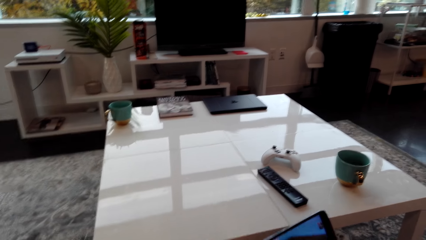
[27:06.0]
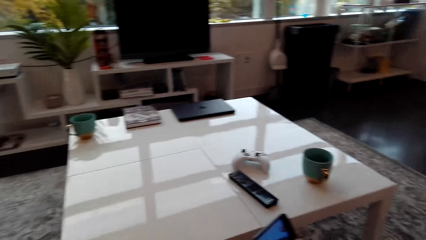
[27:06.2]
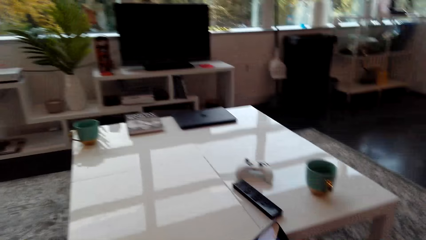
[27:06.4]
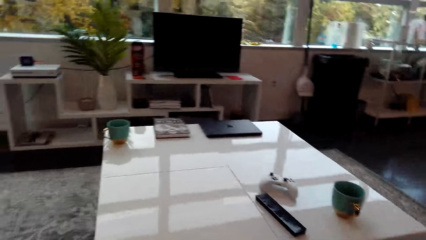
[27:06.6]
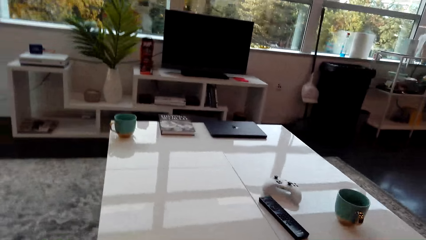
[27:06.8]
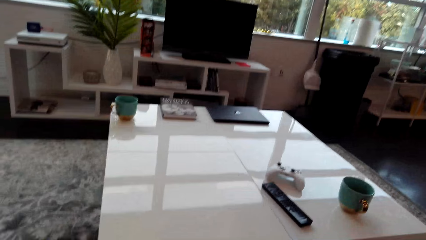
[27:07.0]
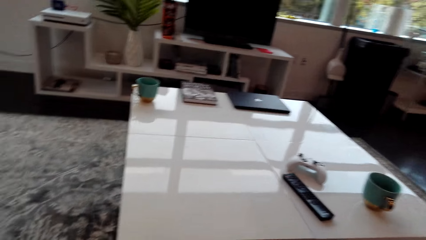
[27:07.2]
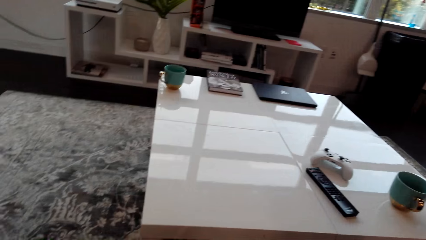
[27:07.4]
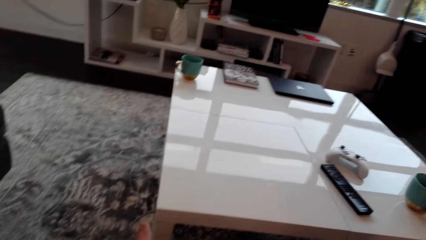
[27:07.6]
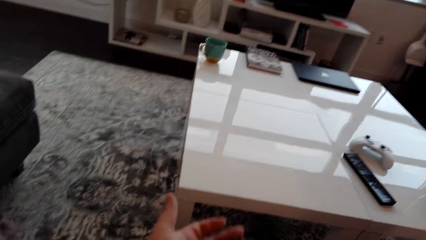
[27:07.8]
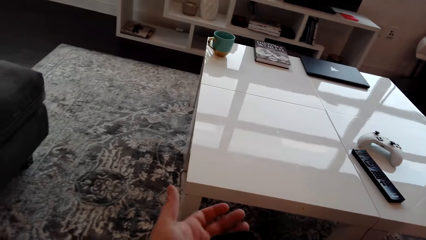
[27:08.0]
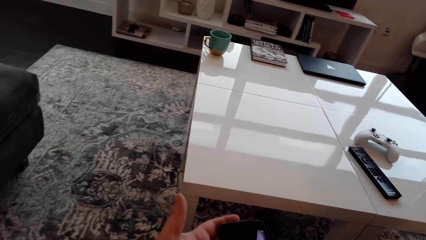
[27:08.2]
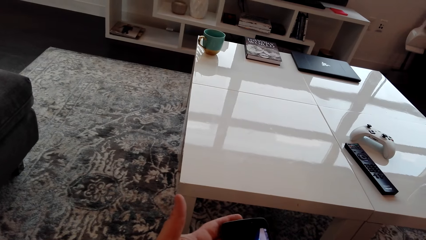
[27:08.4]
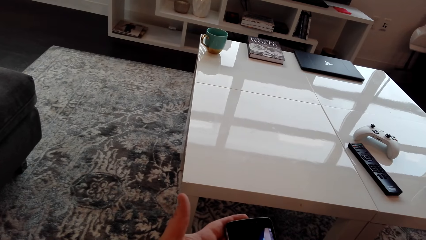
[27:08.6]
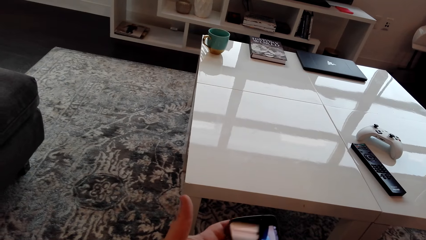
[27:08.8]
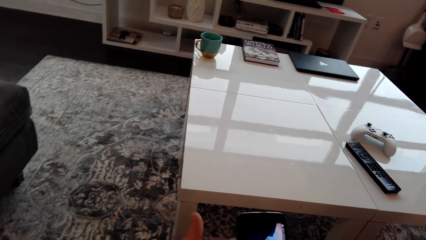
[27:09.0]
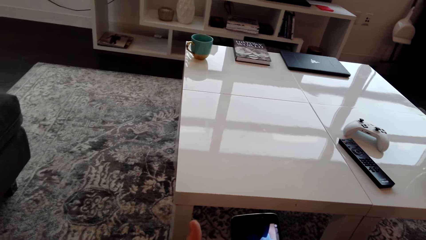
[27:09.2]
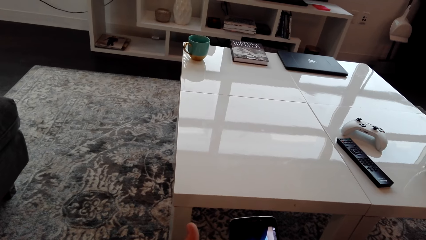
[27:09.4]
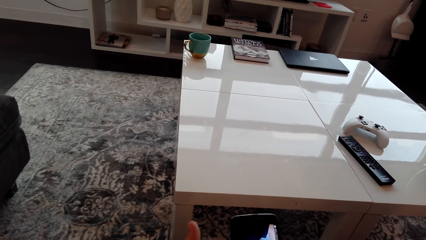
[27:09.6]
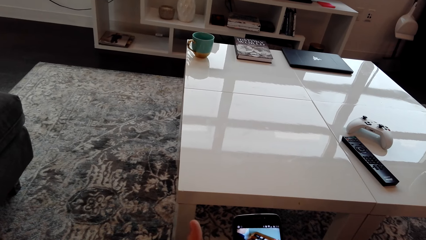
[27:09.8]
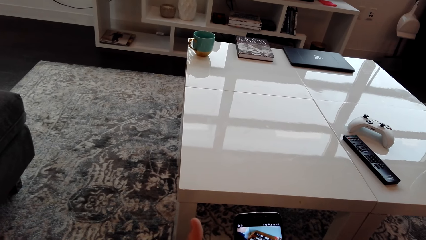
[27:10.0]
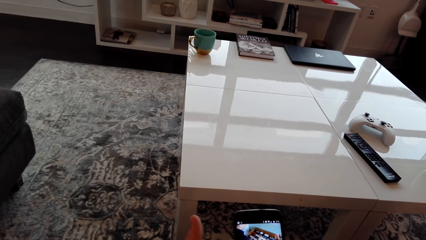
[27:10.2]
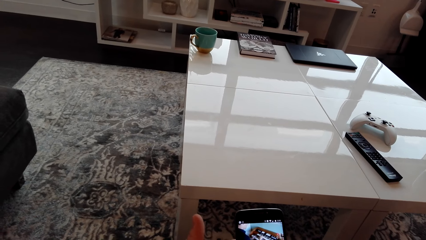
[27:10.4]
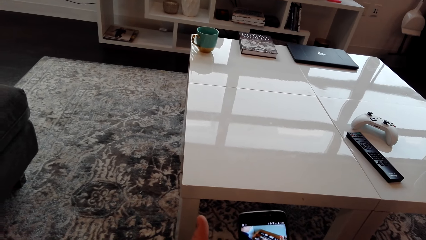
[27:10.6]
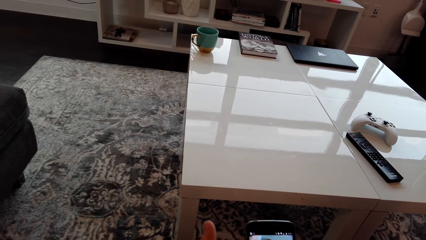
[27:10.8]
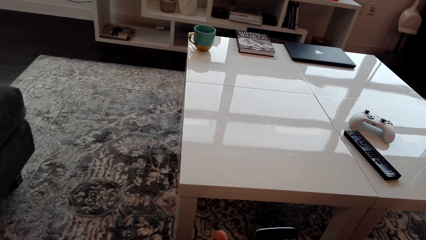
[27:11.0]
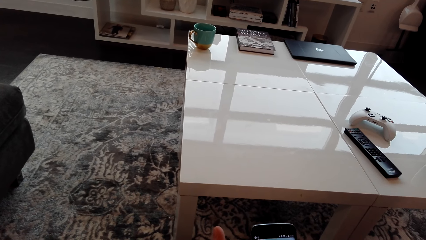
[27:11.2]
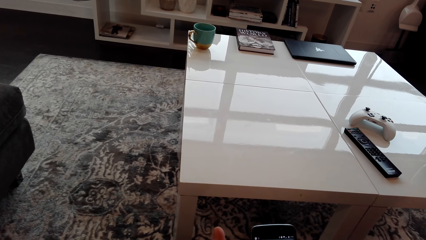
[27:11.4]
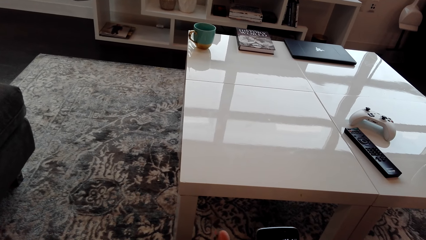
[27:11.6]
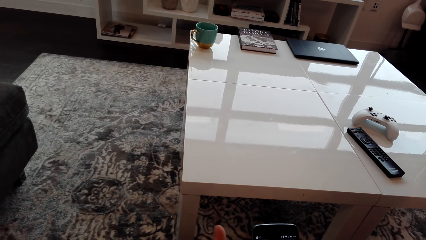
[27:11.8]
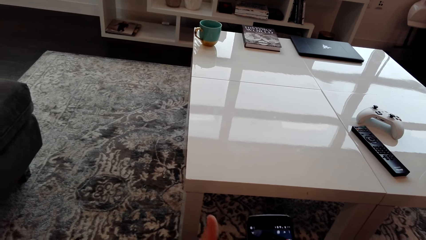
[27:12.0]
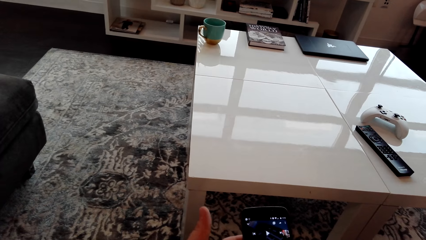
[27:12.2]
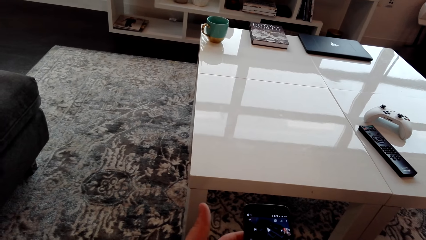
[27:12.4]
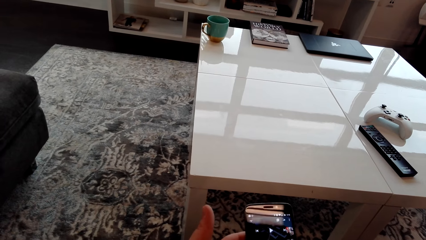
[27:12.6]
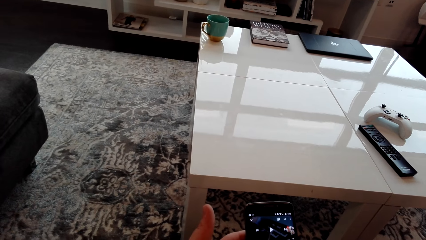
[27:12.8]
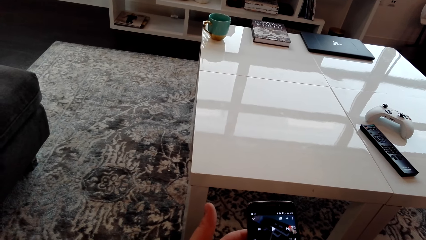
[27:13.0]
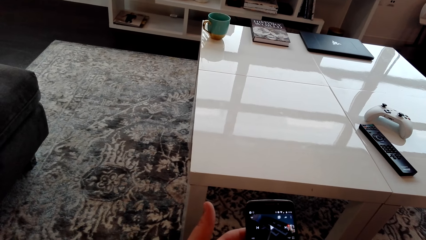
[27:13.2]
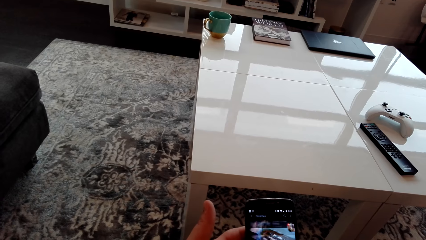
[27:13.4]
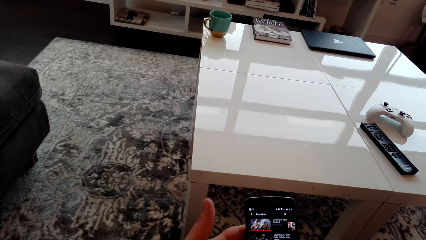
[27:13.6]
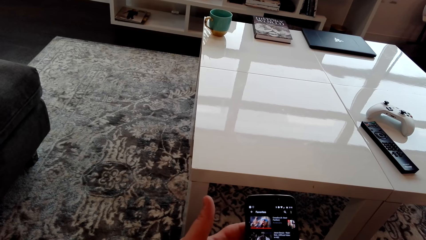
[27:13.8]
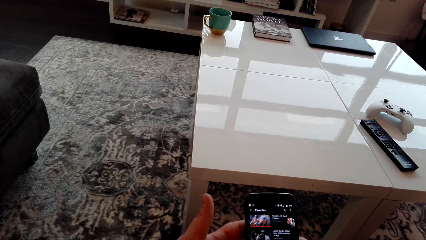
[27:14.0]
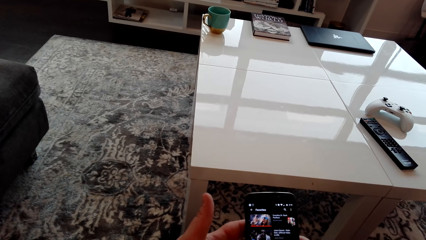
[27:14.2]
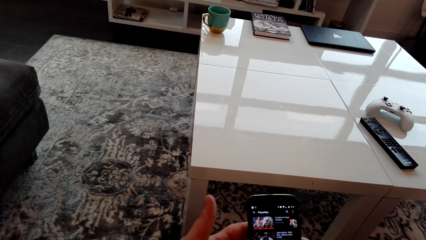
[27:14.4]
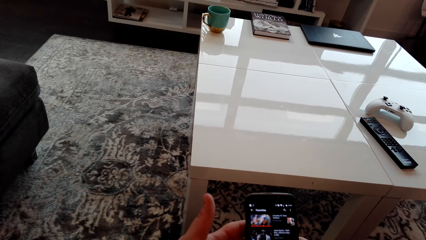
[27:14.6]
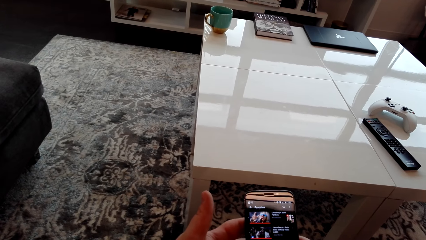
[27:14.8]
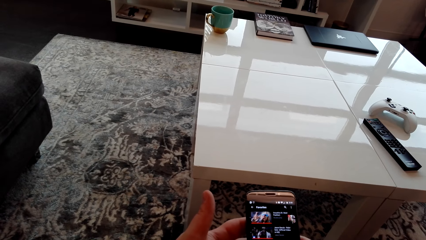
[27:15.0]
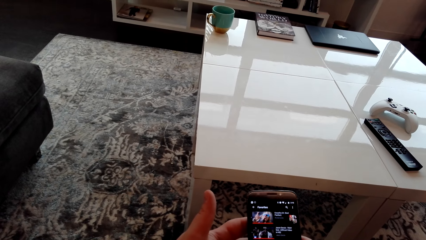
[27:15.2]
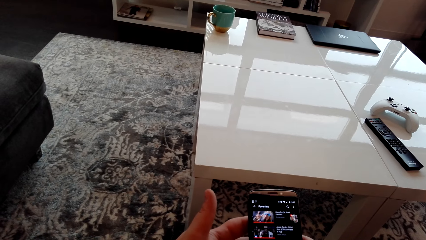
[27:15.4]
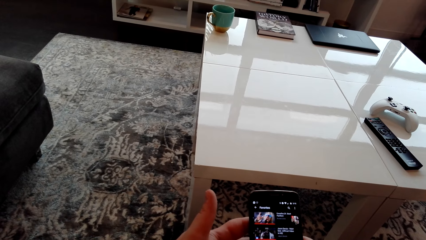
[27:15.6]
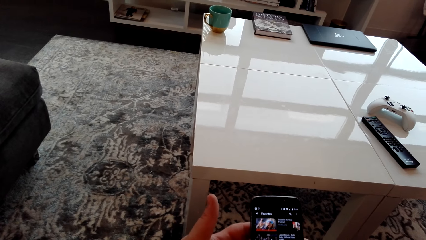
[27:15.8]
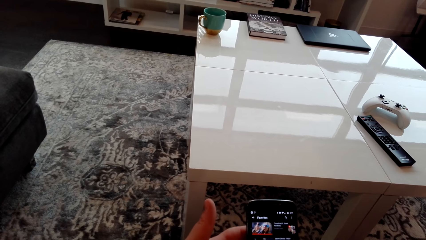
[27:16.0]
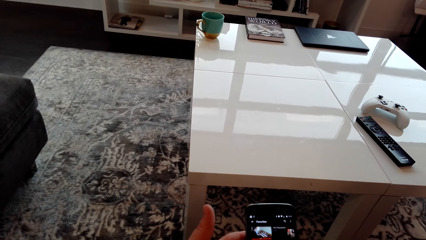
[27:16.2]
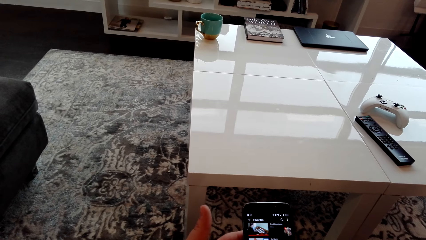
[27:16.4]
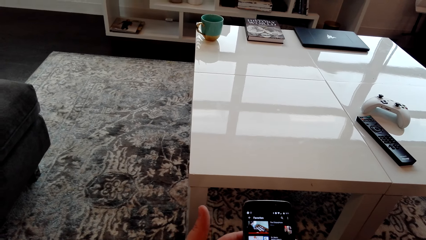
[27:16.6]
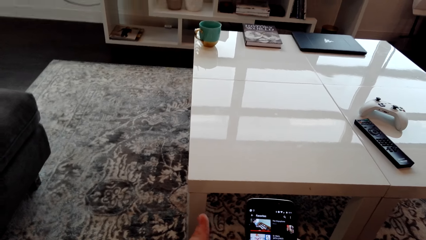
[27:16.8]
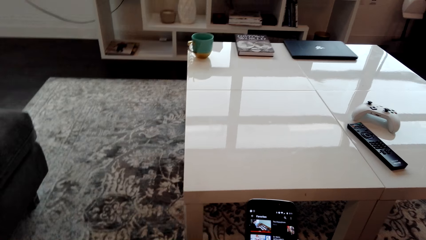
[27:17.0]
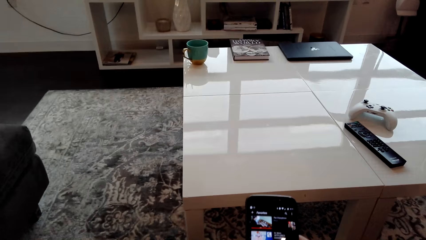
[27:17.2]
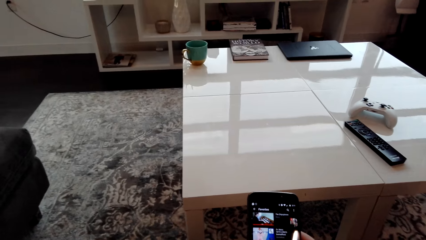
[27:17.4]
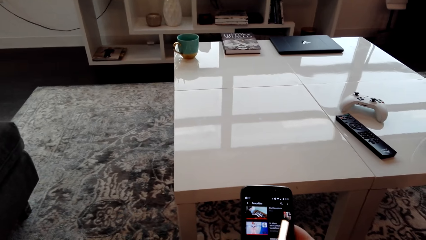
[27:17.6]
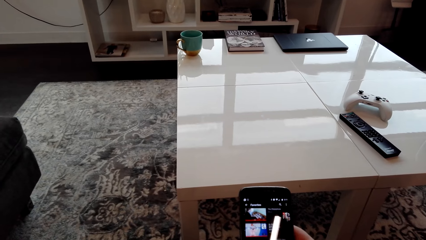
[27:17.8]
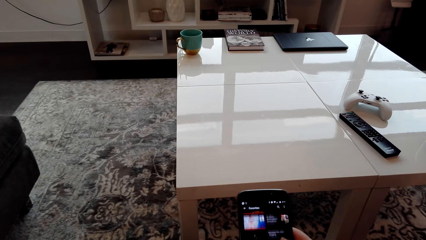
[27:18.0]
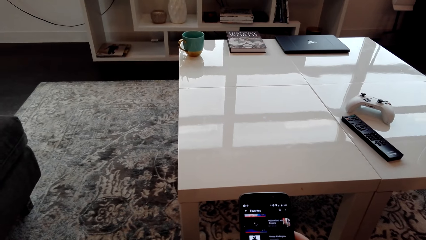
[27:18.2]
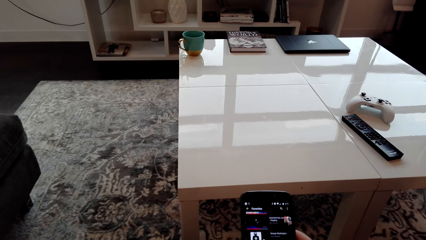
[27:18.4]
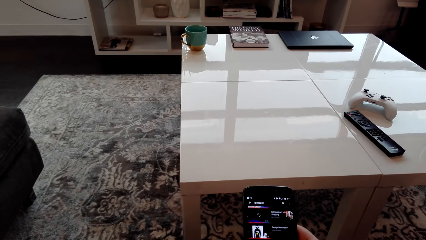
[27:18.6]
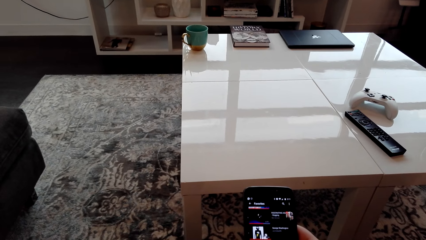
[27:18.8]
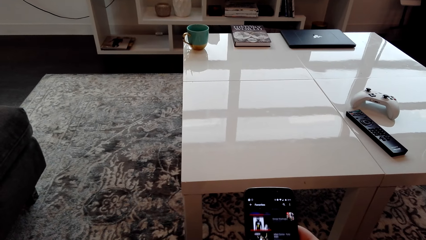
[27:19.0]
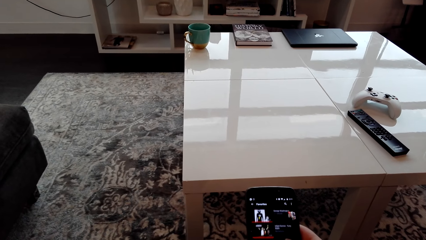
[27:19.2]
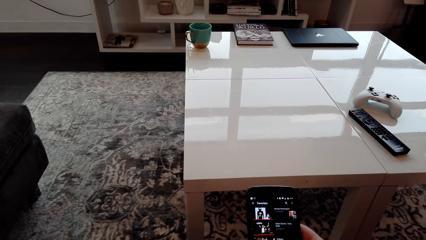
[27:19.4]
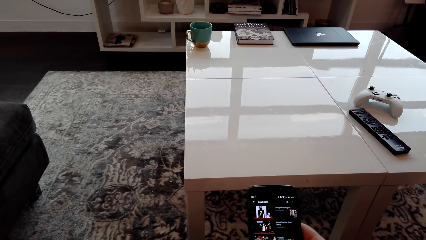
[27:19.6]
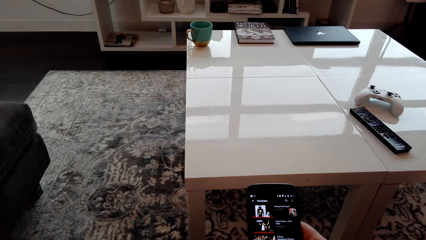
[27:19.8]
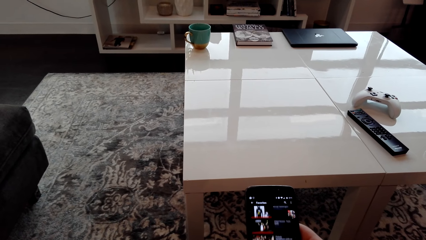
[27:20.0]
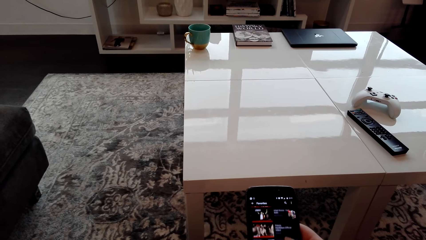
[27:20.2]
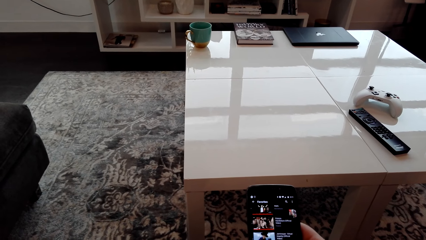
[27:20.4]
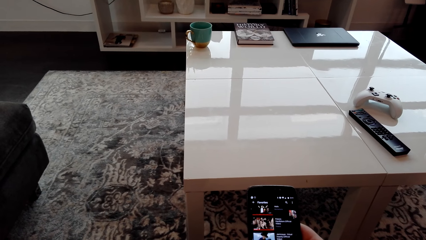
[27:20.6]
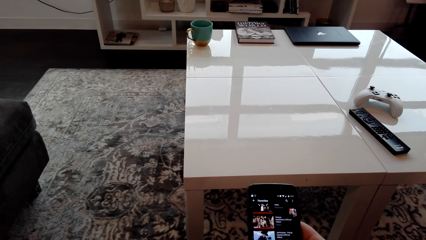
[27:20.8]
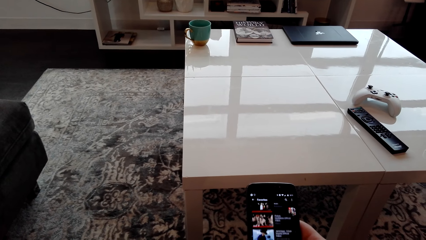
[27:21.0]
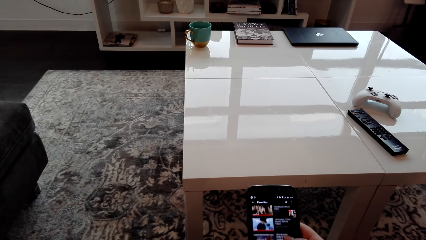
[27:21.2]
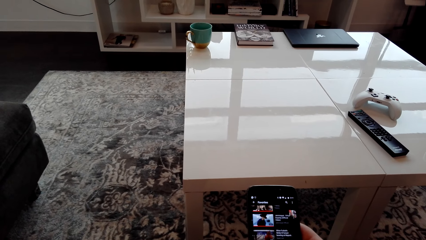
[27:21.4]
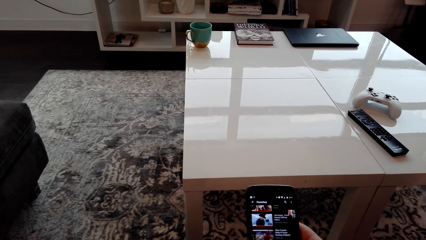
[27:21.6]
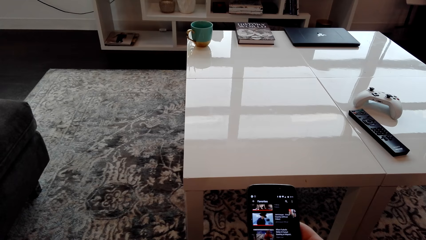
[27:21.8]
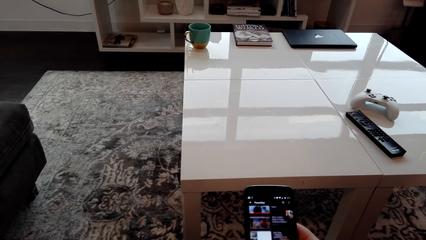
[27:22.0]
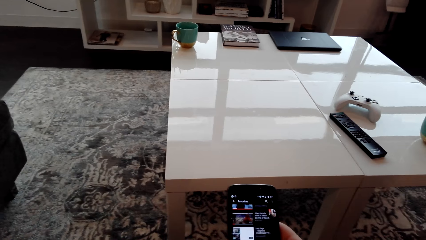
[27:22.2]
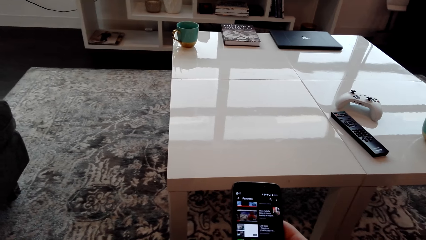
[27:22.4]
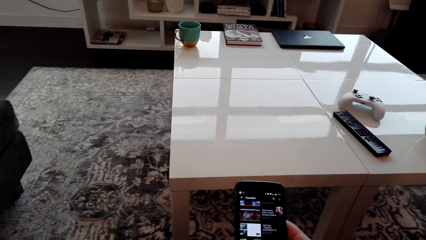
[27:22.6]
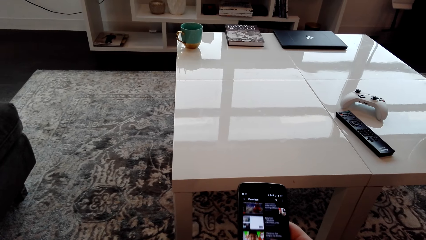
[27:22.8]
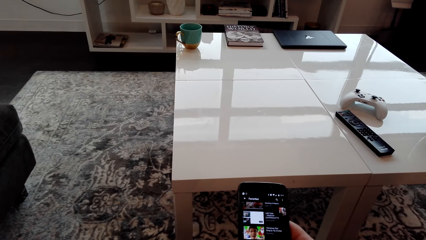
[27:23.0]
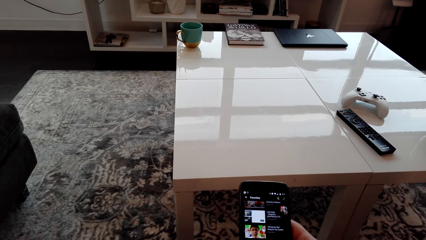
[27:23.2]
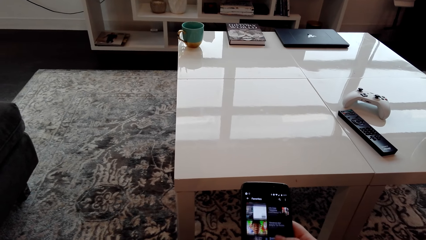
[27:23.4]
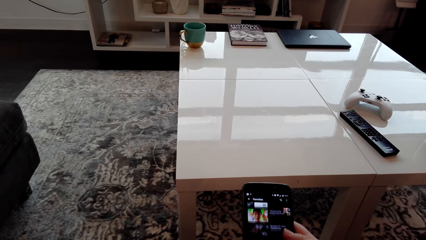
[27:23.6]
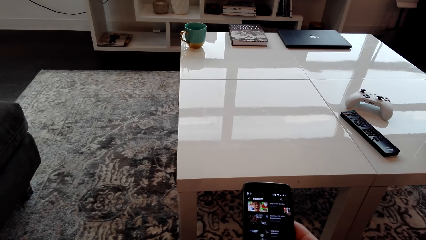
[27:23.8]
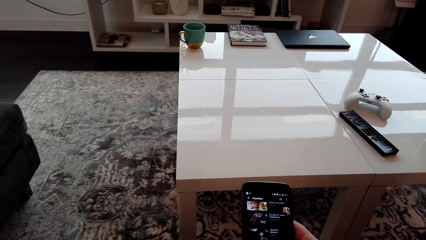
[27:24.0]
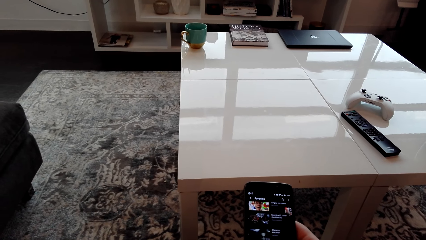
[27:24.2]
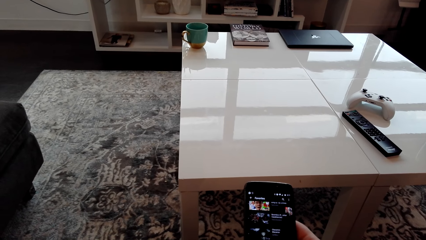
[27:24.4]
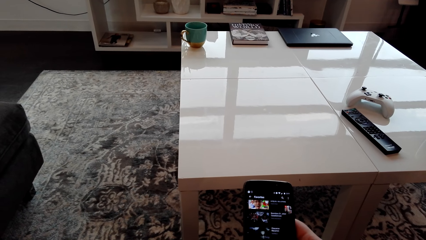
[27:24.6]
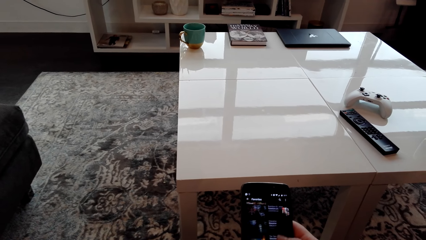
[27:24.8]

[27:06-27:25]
The camera wearer looks around. They move the hand. They look at the phone. They move the left hand. They use the phone with both hands.
